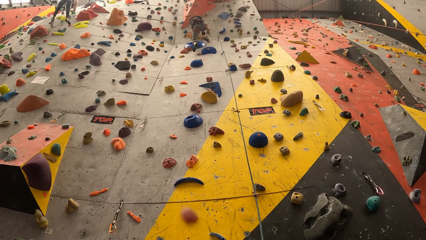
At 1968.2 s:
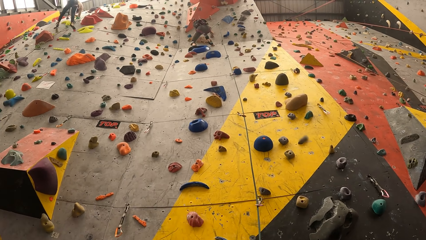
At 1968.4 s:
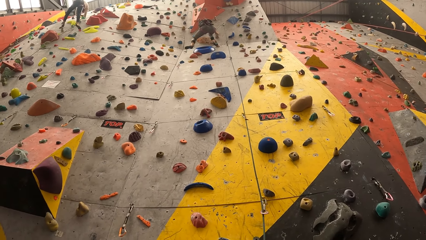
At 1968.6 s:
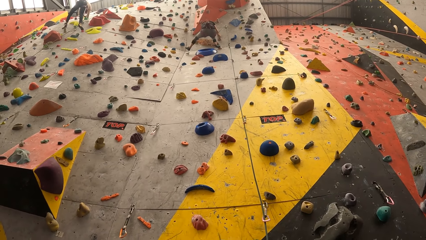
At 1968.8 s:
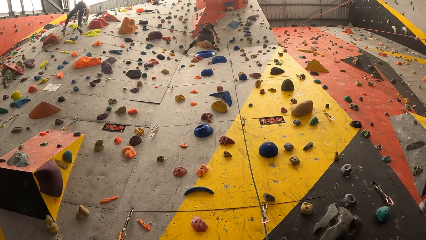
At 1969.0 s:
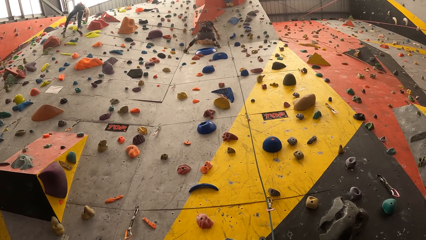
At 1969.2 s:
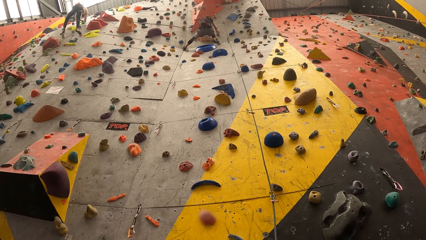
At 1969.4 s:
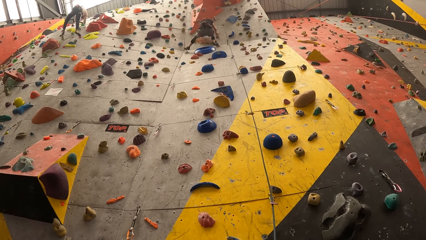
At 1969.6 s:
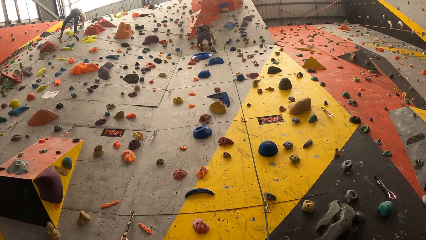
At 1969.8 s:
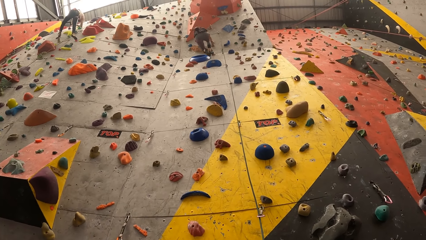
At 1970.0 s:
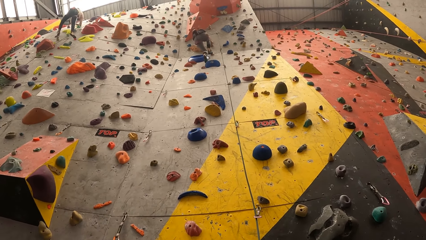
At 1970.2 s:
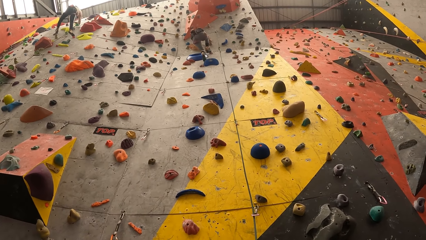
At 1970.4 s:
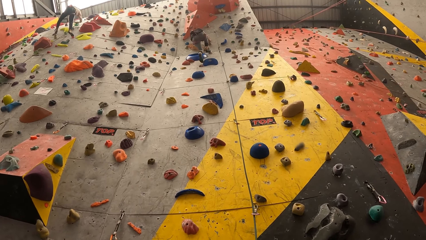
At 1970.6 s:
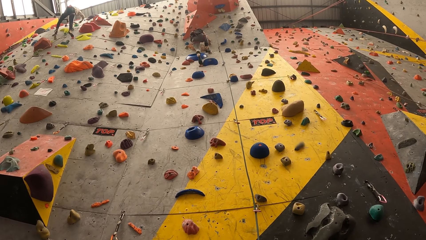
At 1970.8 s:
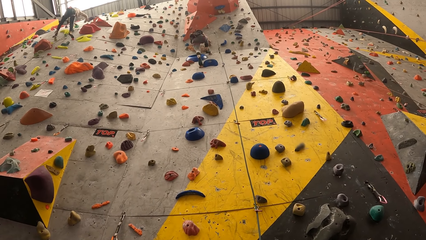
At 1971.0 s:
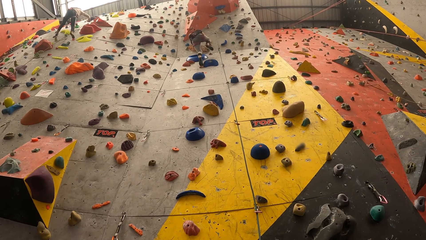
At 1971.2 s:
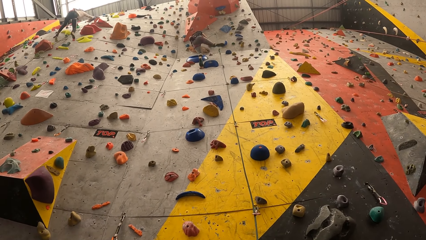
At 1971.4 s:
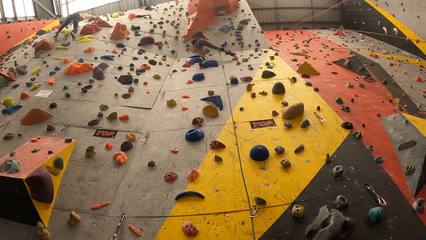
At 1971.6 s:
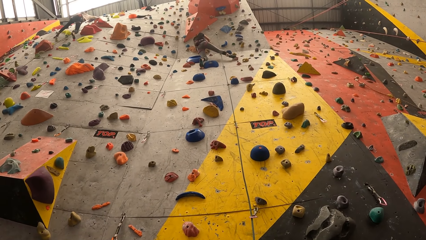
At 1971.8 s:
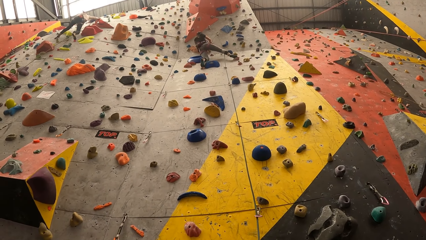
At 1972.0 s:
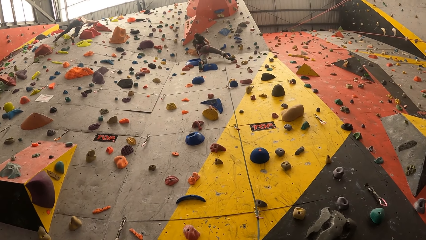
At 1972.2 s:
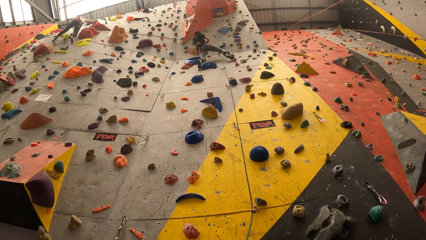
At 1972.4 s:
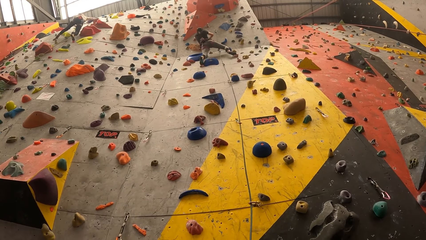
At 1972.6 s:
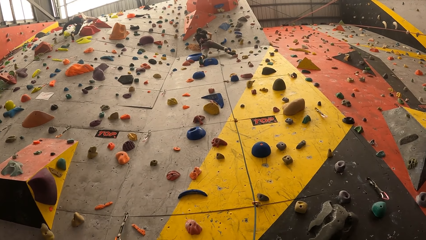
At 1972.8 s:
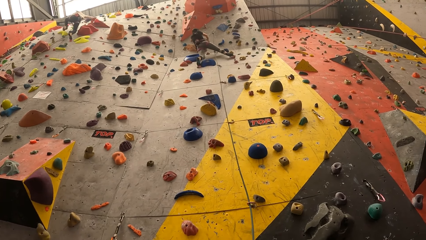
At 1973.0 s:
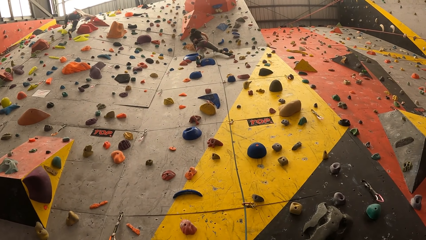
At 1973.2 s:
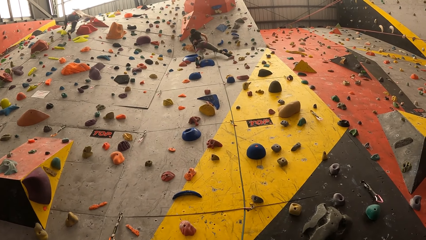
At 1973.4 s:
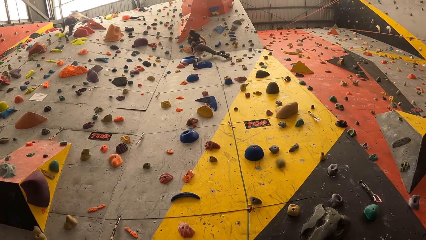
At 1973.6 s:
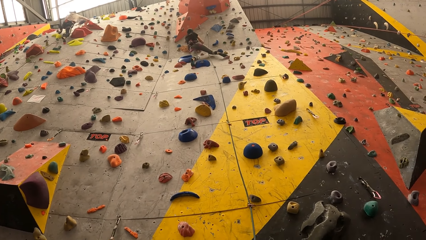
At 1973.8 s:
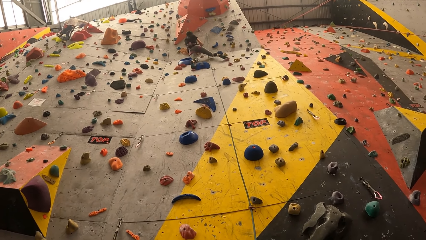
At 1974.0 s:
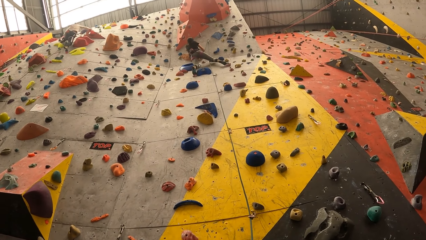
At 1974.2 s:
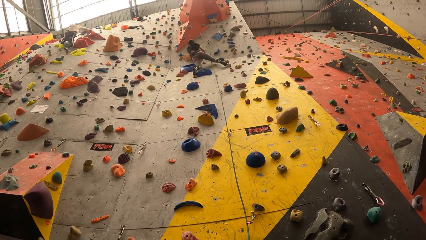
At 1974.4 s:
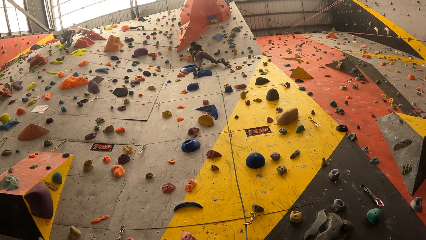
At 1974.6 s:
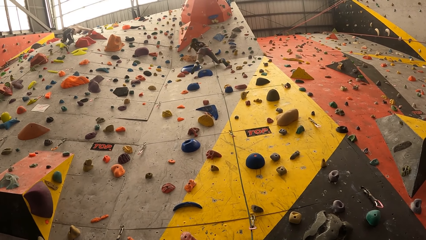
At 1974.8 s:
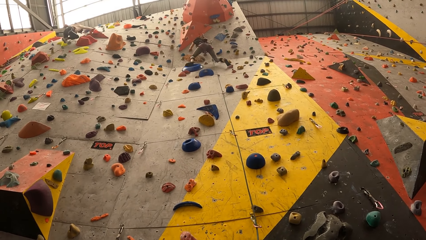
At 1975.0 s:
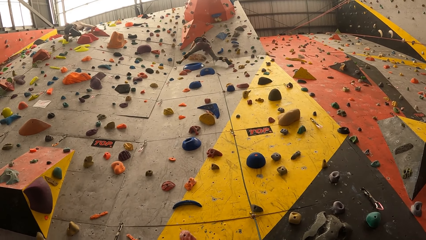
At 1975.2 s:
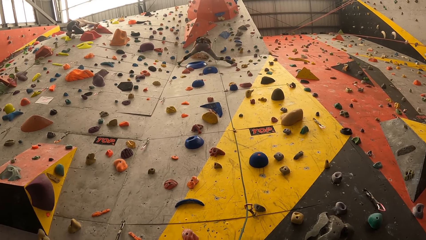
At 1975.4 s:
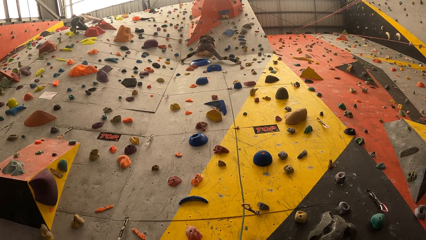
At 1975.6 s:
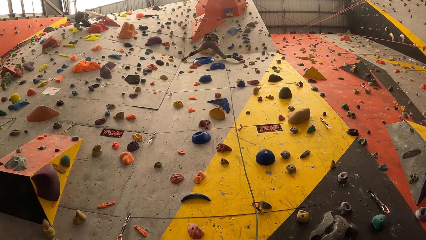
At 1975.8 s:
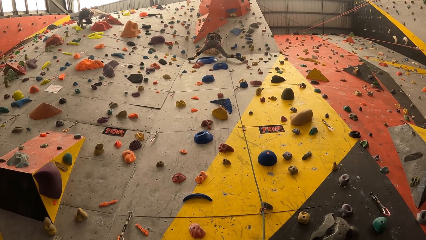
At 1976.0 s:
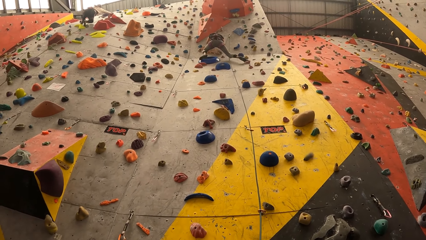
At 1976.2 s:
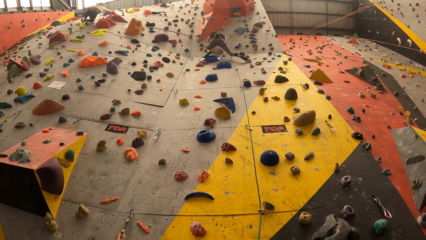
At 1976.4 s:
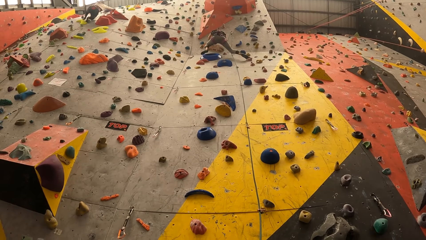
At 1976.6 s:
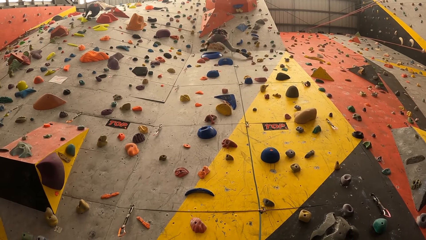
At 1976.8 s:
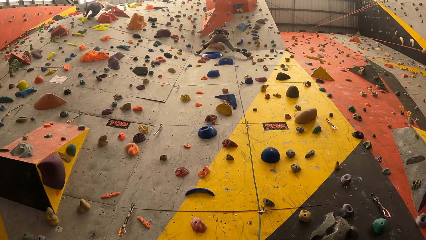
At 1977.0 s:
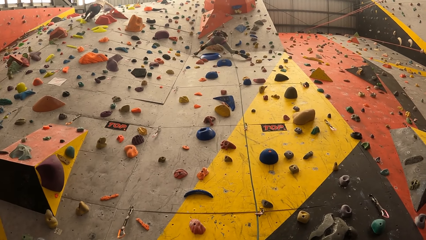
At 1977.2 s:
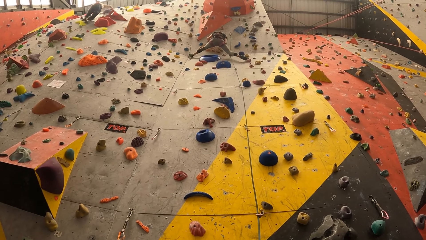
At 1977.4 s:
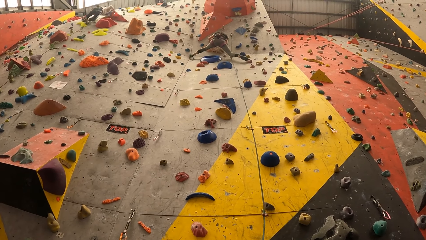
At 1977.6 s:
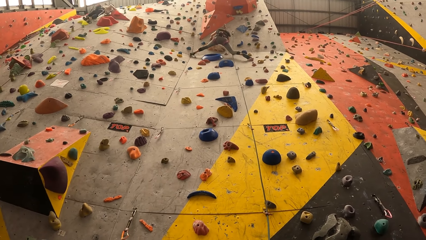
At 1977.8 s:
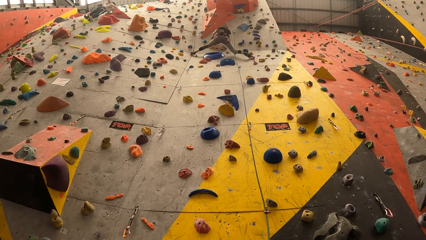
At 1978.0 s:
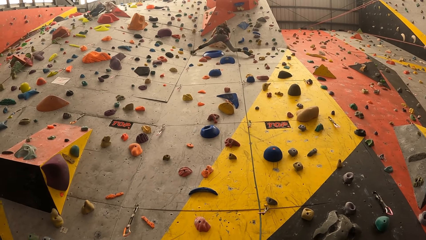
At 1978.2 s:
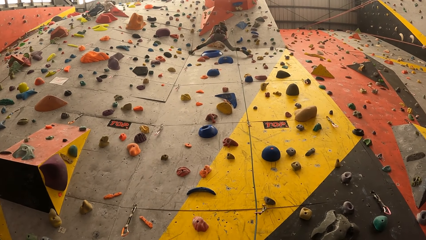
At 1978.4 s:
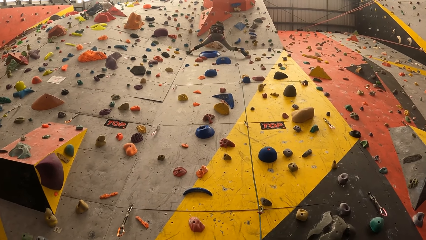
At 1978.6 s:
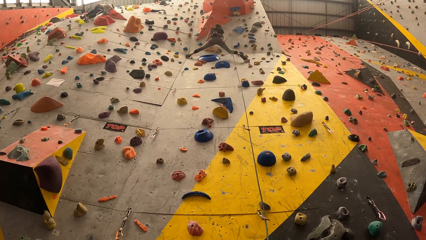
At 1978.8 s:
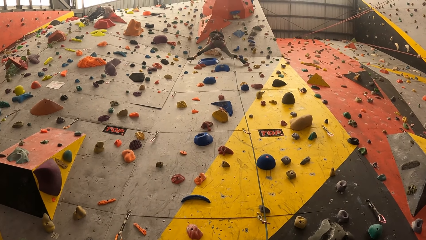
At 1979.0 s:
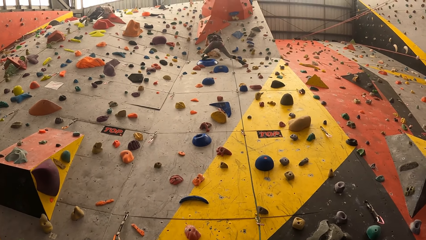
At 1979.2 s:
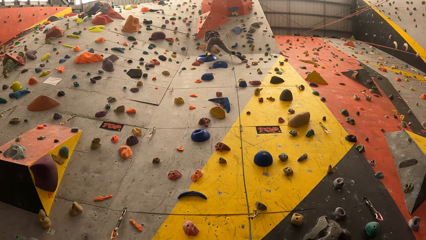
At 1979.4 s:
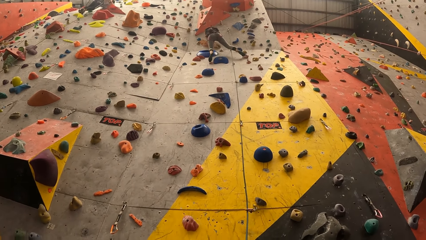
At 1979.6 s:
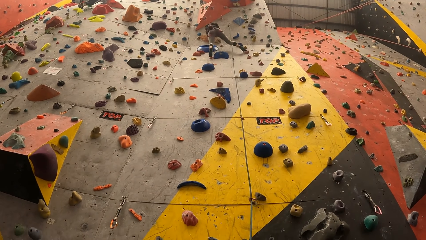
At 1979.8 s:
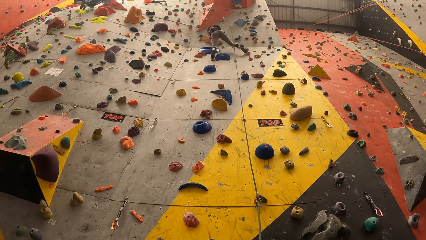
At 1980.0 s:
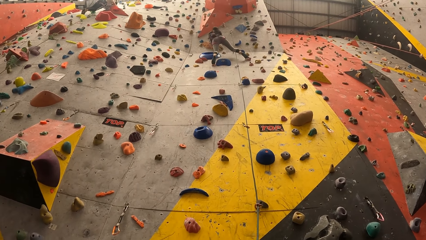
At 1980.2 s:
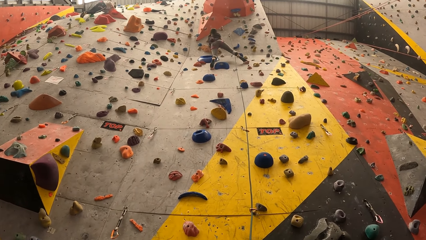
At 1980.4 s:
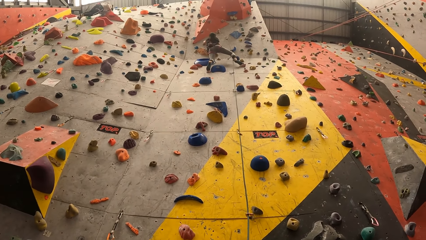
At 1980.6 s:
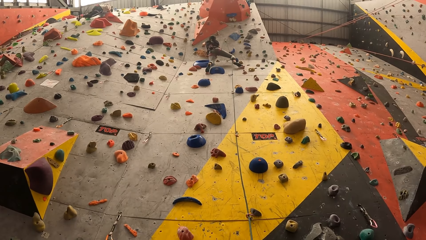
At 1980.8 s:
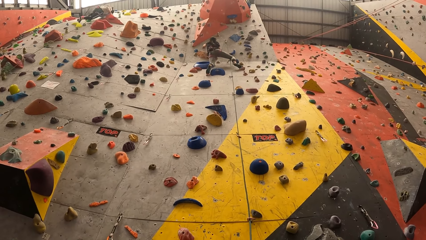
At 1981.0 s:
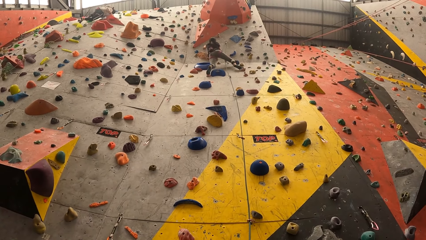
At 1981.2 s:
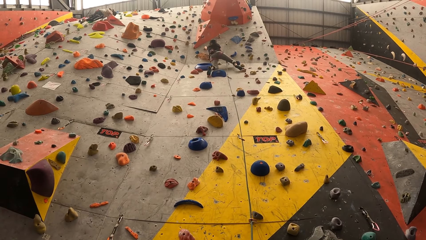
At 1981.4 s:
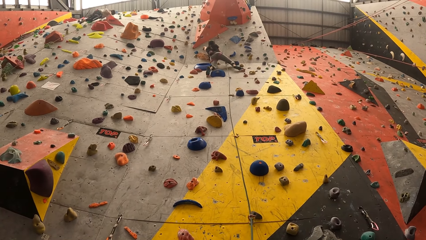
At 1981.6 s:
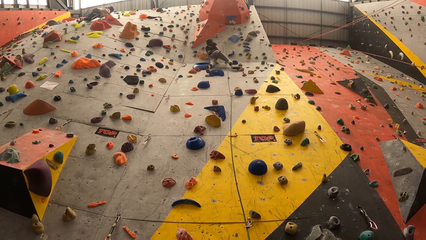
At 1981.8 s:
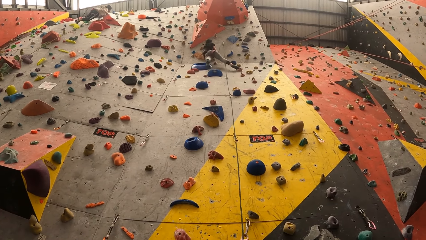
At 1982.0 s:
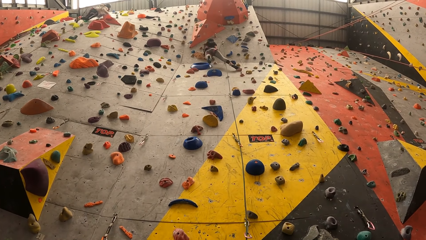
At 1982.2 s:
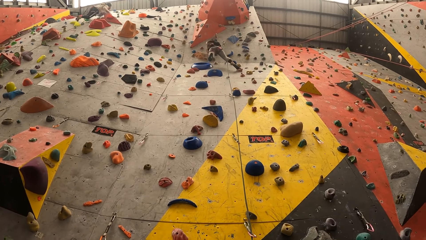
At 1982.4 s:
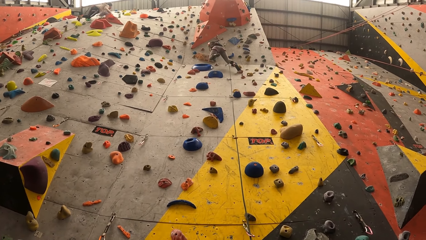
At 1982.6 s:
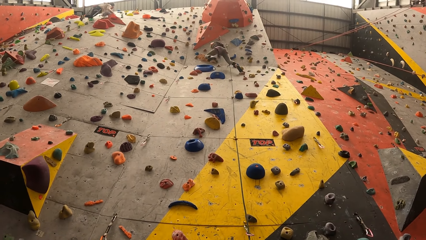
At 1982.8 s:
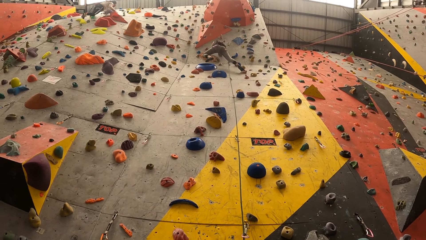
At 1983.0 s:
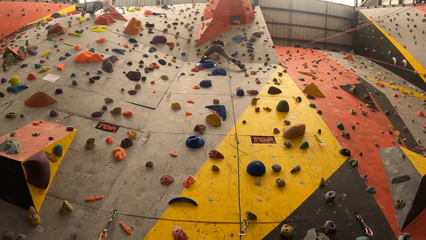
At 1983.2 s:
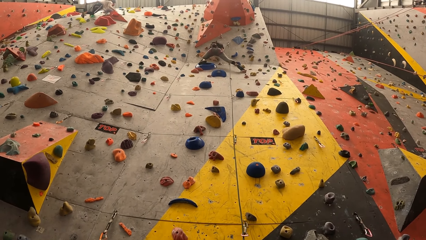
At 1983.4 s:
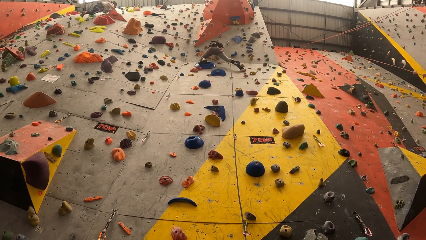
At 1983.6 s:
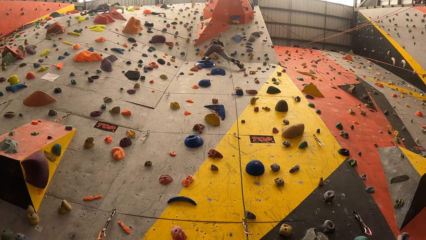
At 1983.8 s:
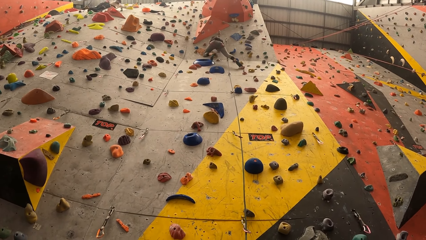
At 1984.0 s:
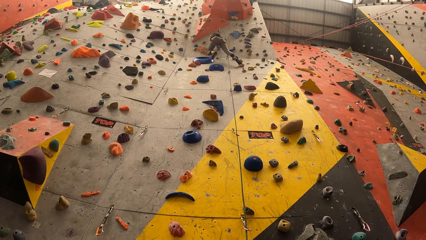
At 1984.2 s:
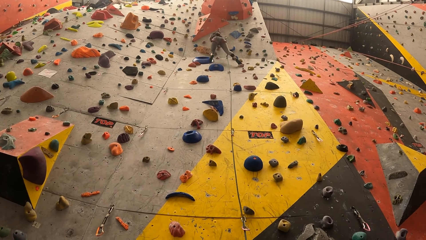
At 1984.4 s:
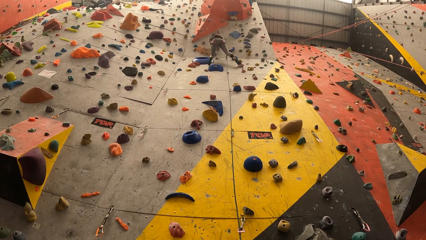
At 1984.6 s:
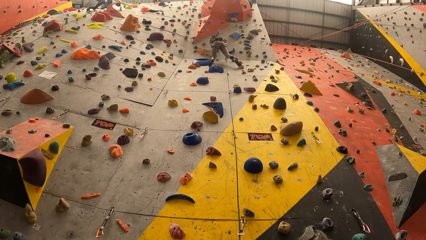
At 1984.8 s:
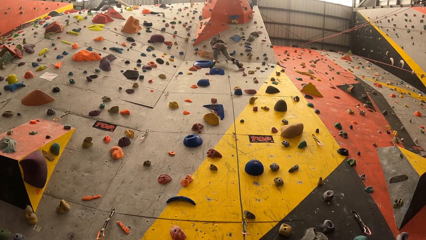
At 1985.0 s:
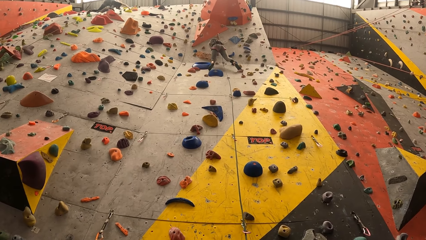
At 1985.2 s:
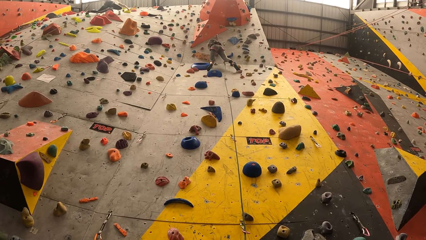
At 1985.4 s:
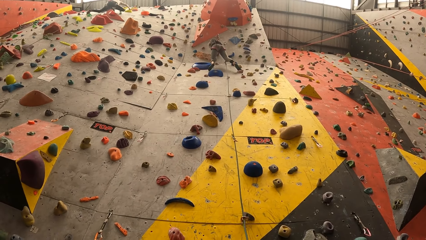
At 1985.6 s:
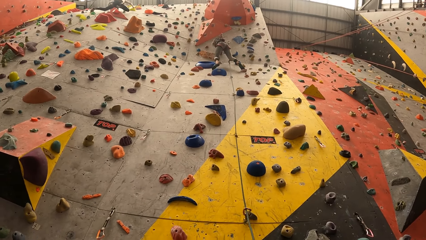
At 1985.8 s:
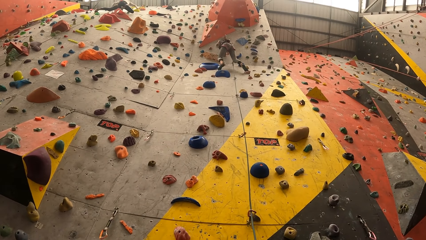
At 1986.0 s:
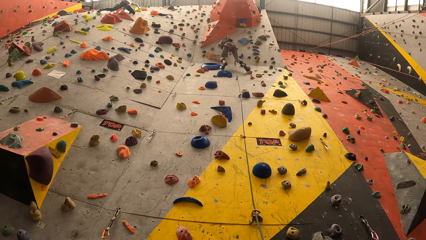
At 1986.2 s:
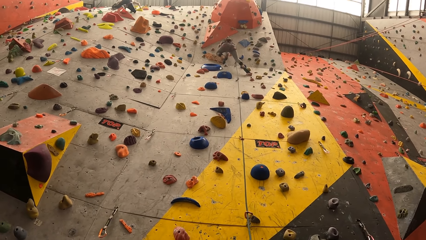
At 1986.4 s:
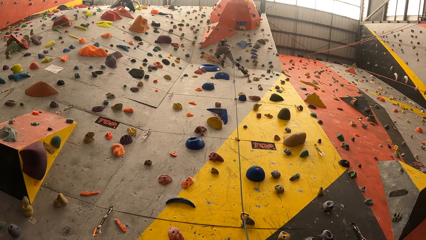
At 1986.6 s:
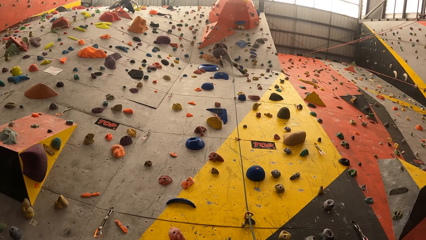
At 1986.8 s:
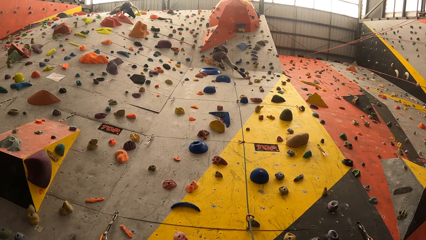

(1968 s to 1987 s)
A woman climbs a rock climbing game.
